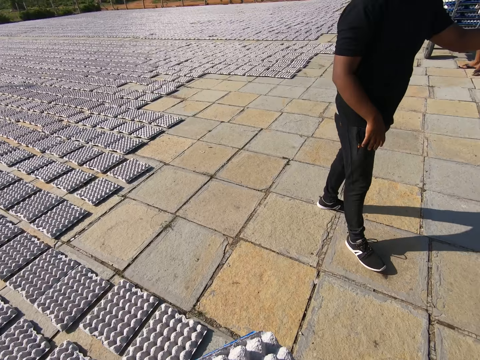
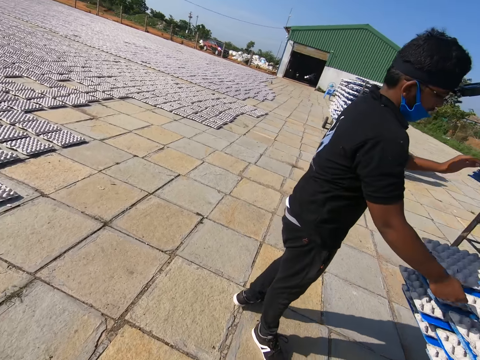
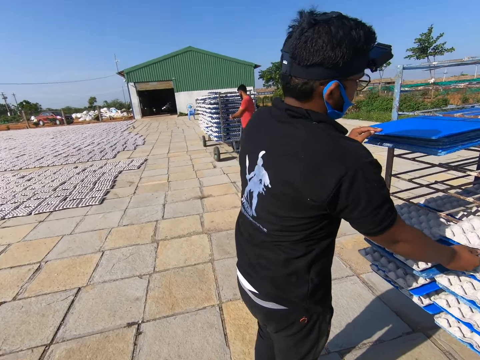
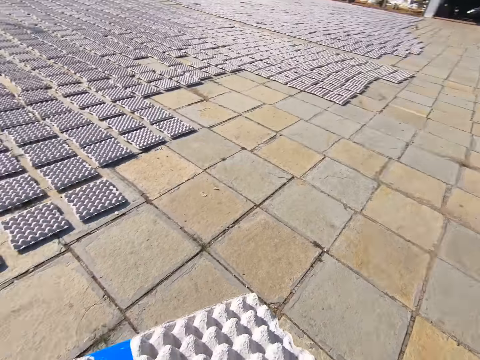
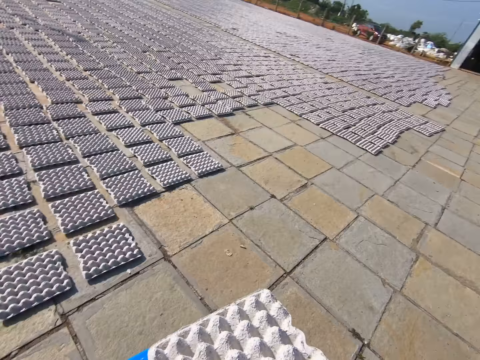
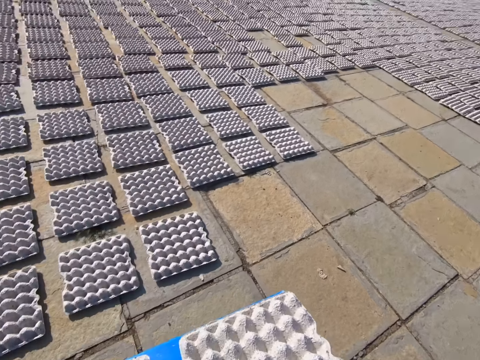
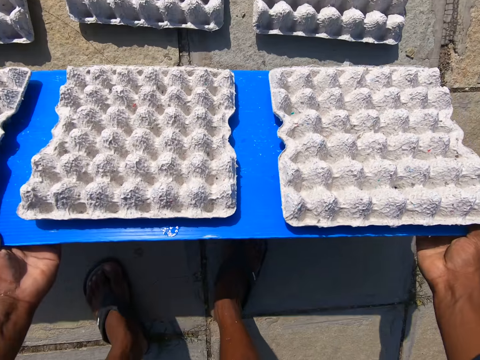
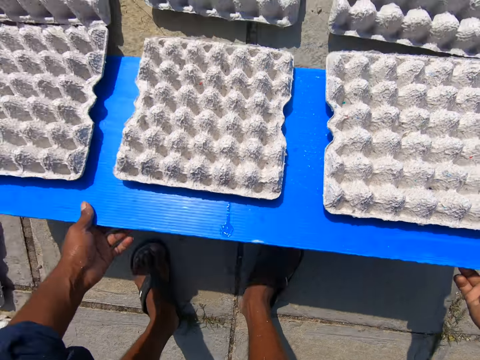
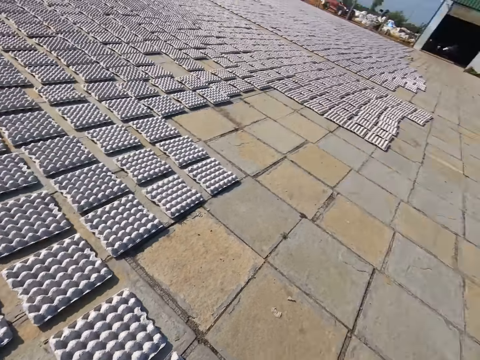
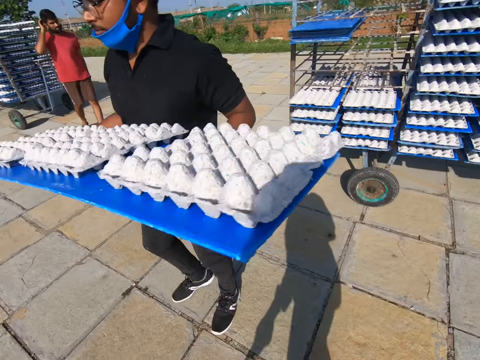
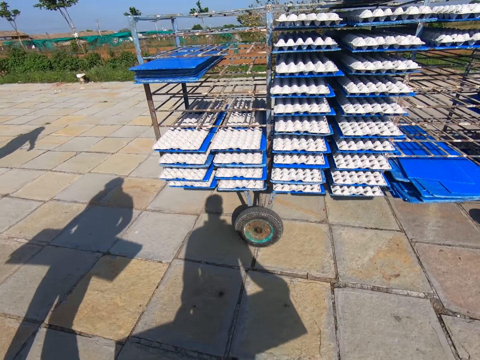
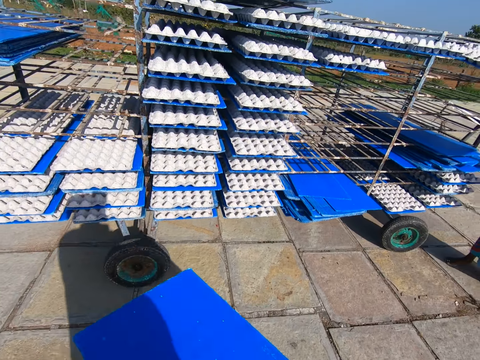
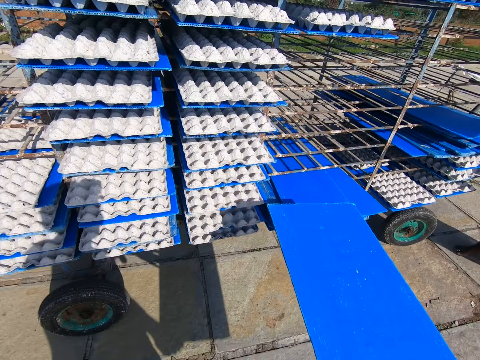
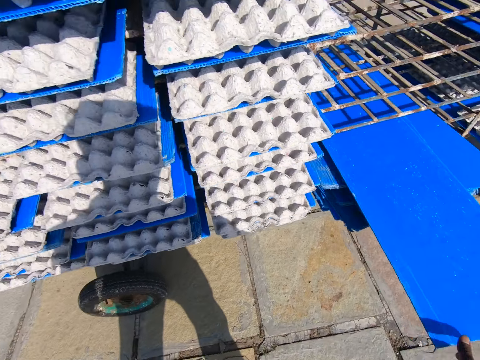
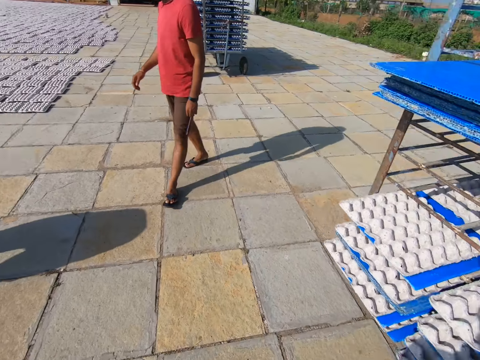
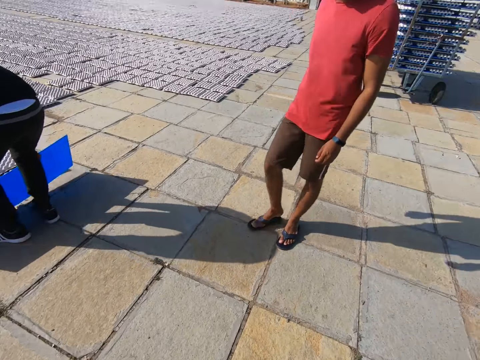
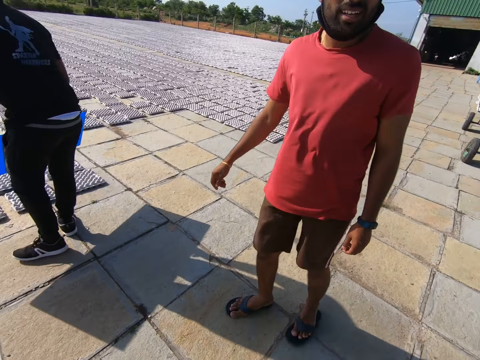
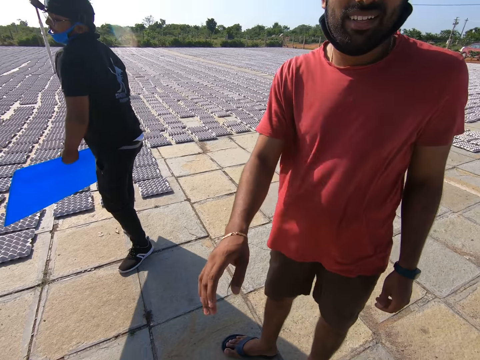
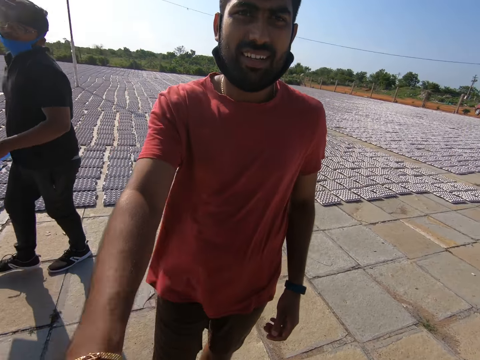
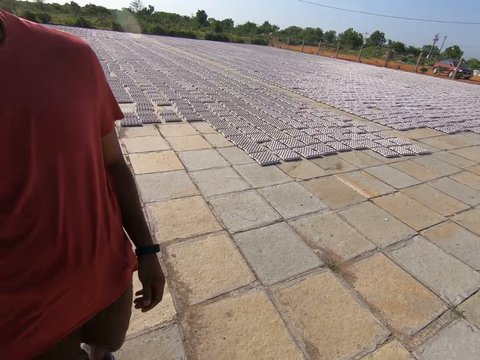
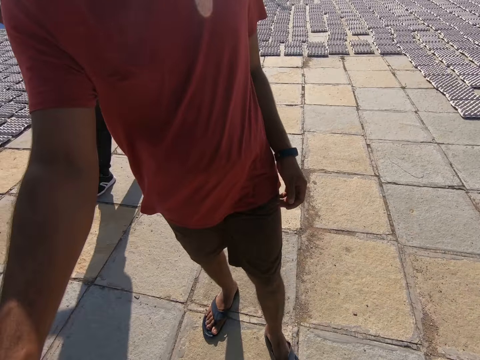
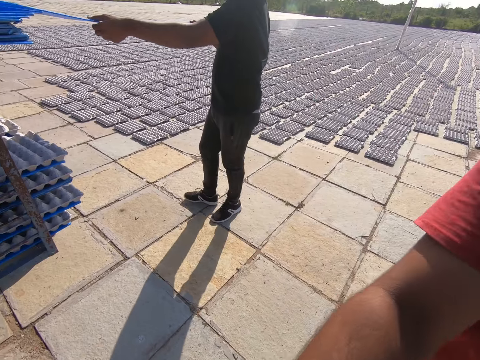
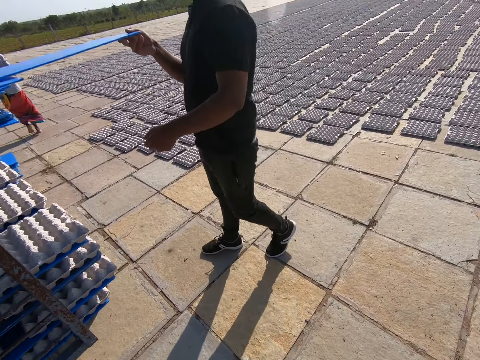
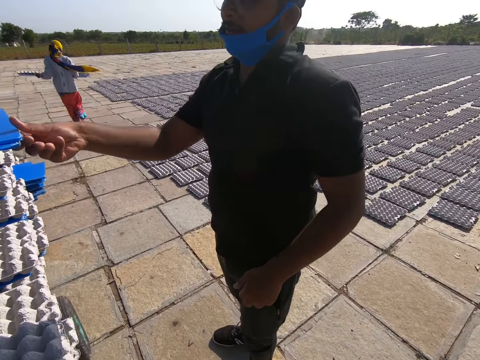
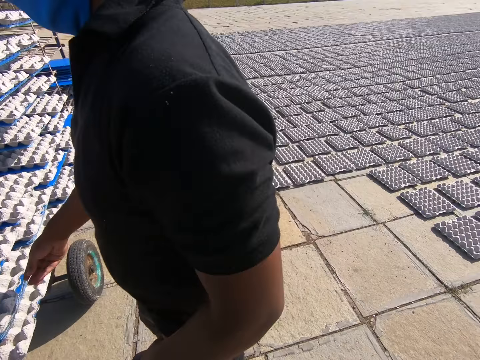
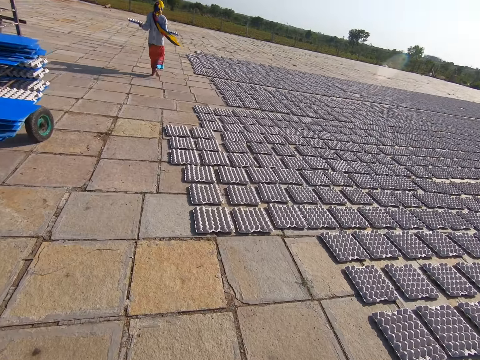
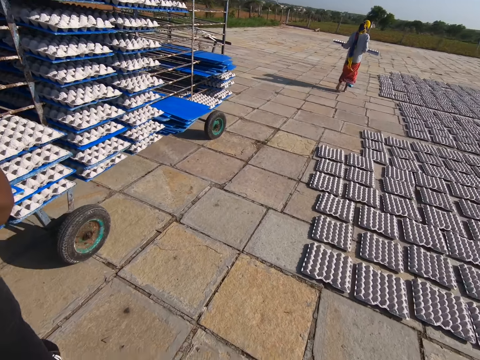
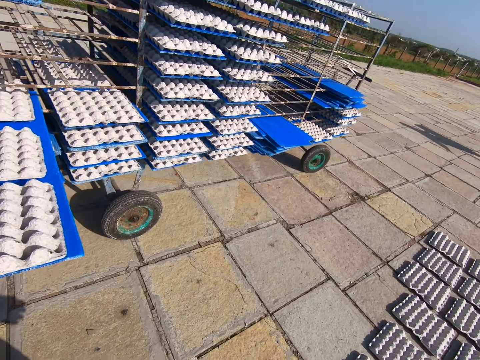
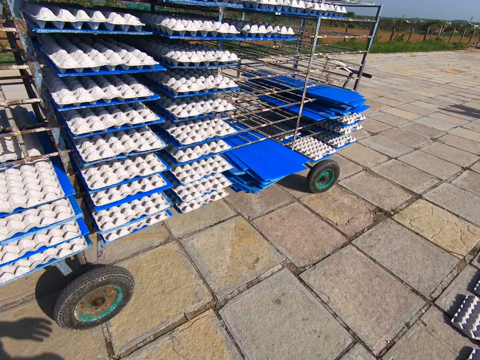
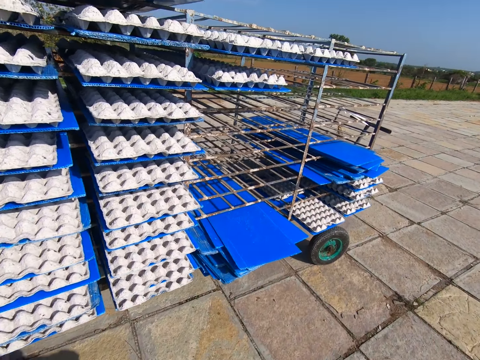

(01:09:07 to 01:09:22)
The camera wearer walks to the laid crates on the floor with the tray of crates in his hands. The man reaches for a tray of crates with his right hand. Another man stands beside a trolley. The camera wearer lays the crates on the floor from the tray in his hands. The first man walks past the camera wearer with a tray of crates in his hands. The camera wearer walks on an open field towards the trolley with the tray in his hands. He puts the tray in the trolley with his right hand. The first man lays the crates on the floor from the tray in his hands. The camera wearer converses with the other man. He walks on the open field. The first man puts the tray in the trolley with his hands. The camera wearer walks towards the trolley. A third man walks towards the laid crates with a tray of crates in his hands.

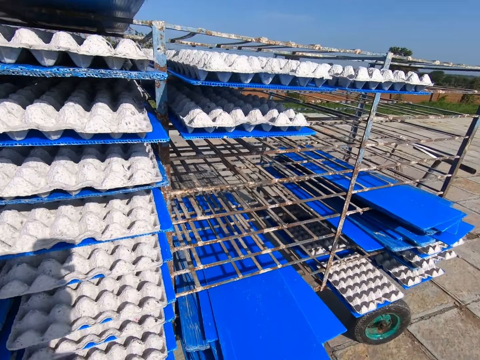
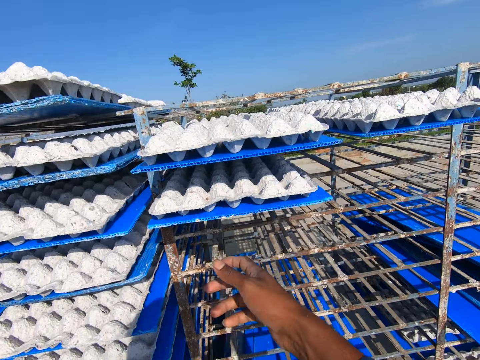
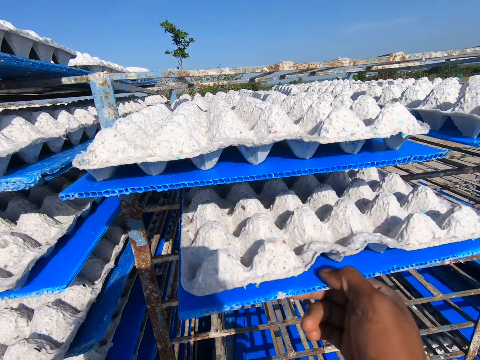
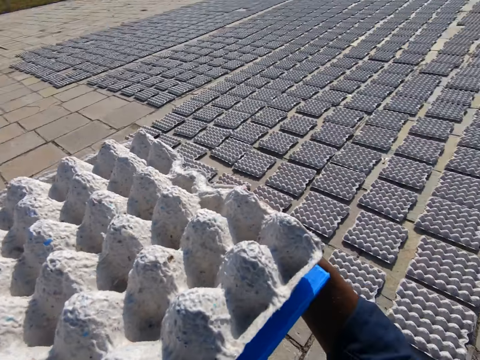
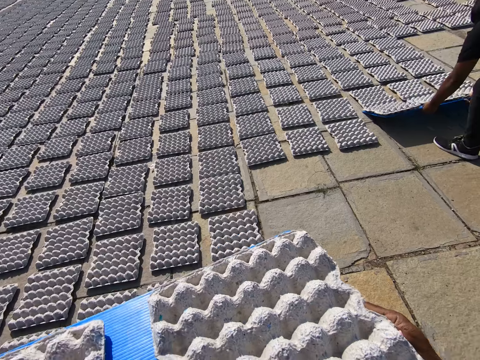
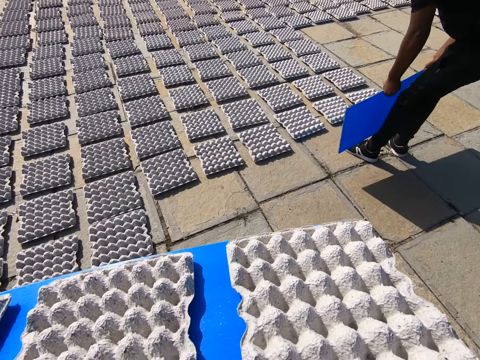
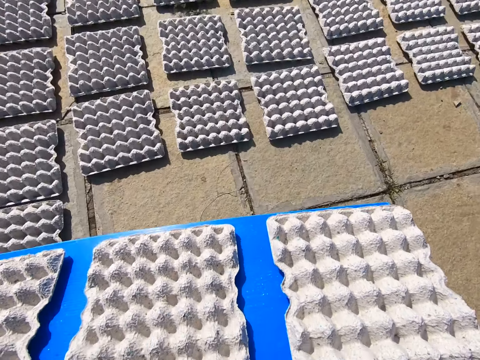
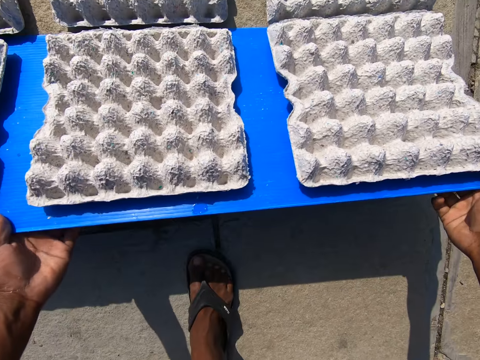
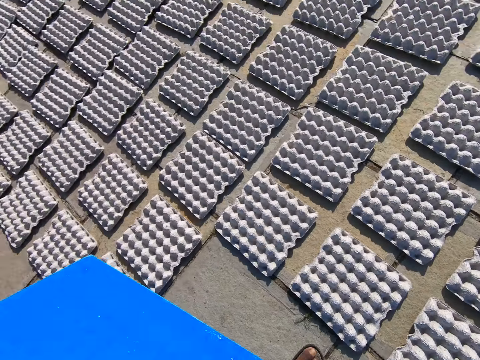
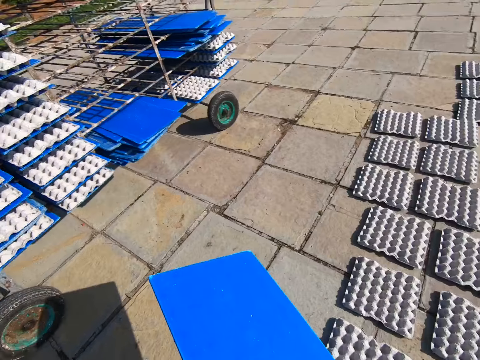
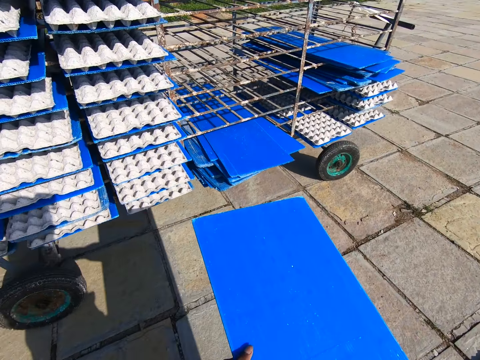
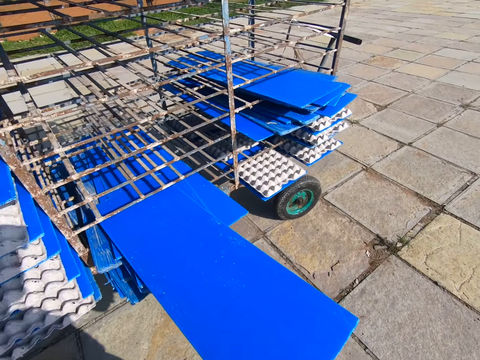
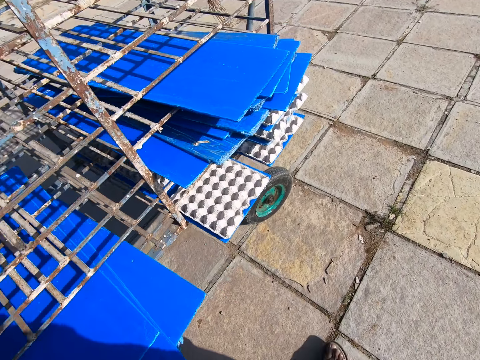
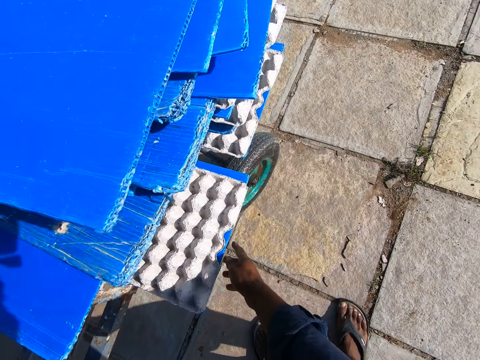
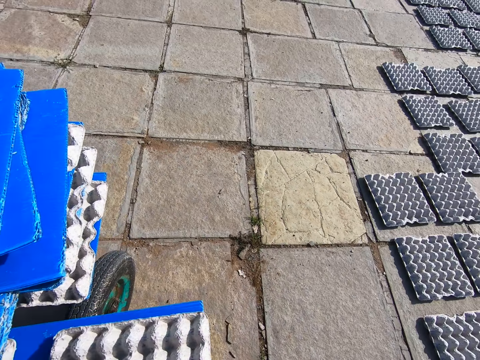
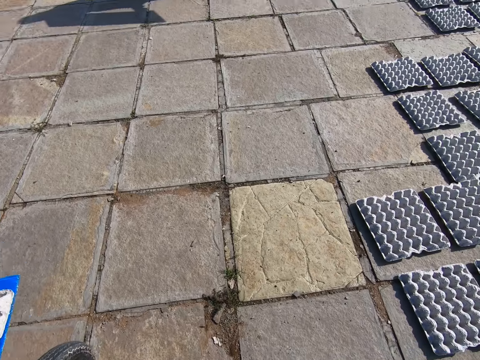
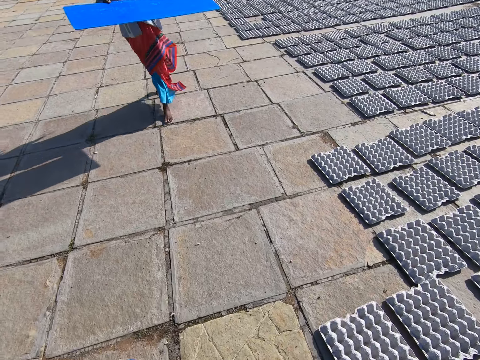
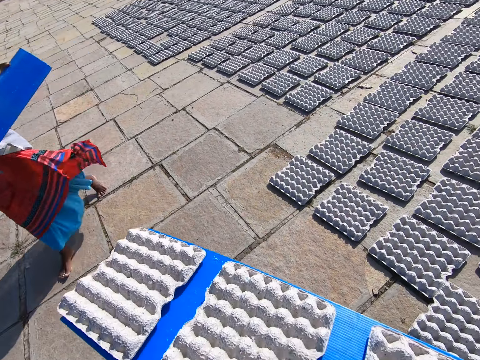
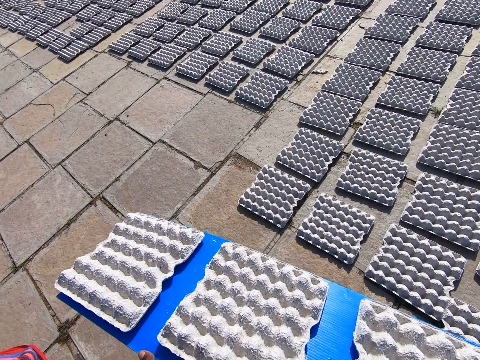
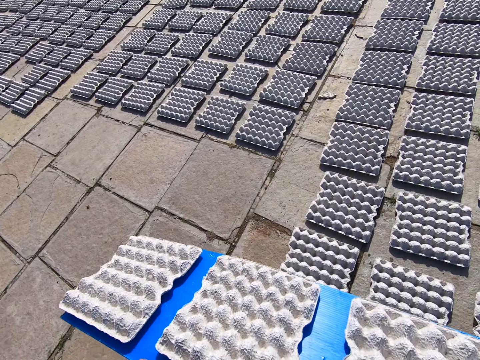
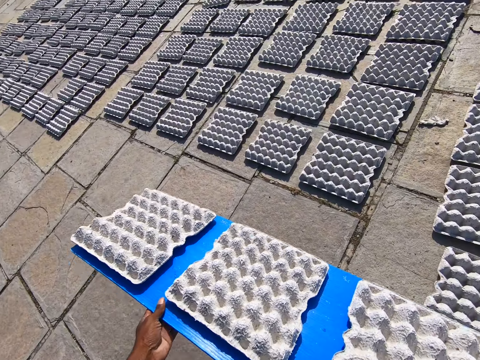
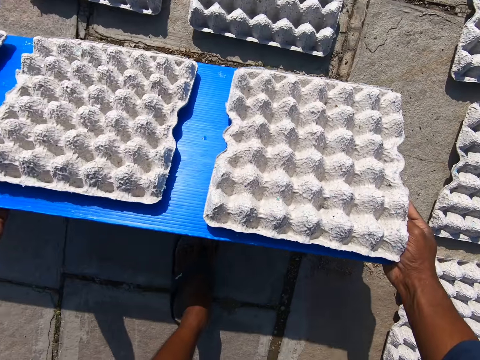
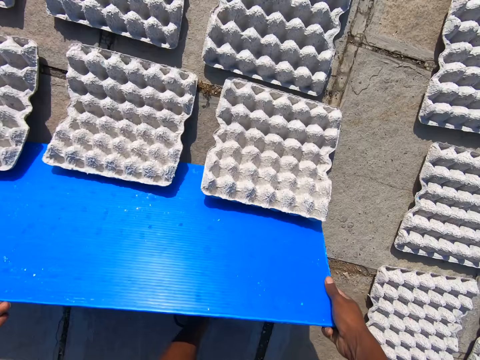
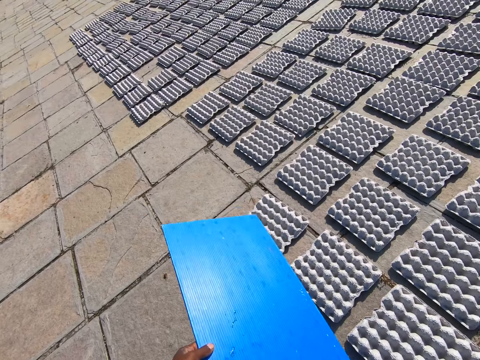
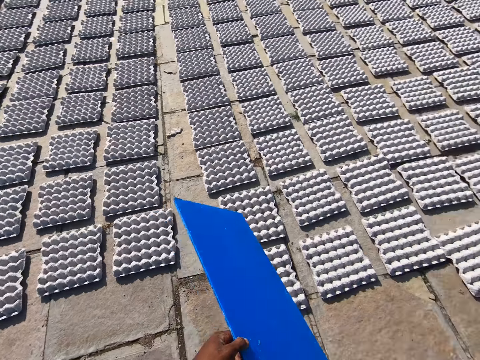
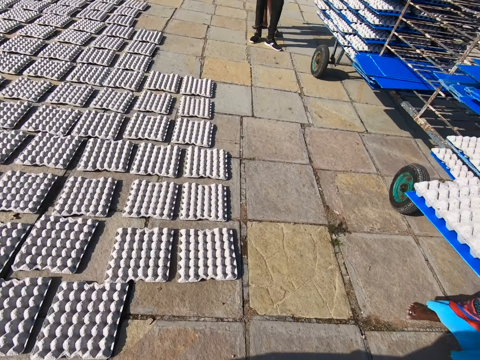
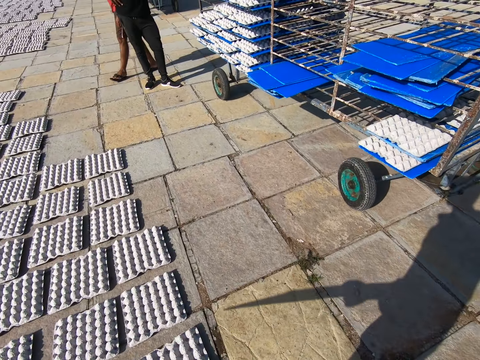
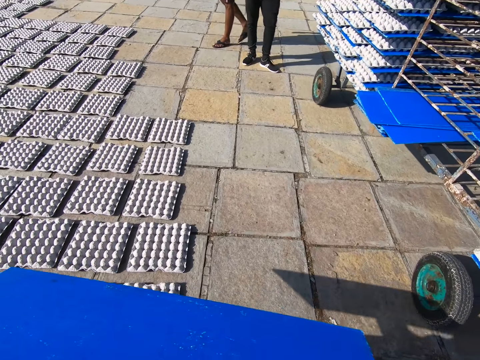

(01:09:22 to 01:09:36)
The camera wearer pulls out a tray of crates from the trolley with his right hand. A man lays the crates on the floor from the tray in his hands. The camera wearer walks on an open field. He lays the crates on the floor from the tray in his hands. He walks on the open field. He puts the tray in the trolley with his right hand. He walks on the open field. He pulls out a tray of crates from the trolley with his right hand. The man walks towards the trolley with a tray in his hands. The camera wearer walks on the open field towards the laid crates with the tray of crates in his hands. He lays the crates on the floor from the tray in his hands. He walks on the open field towards the trolley with the tray in his left hand.
